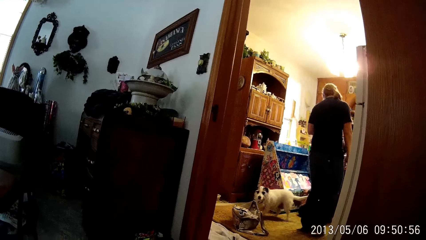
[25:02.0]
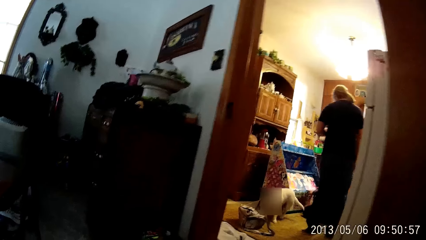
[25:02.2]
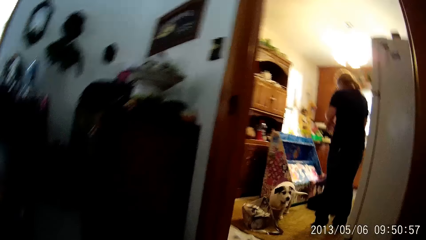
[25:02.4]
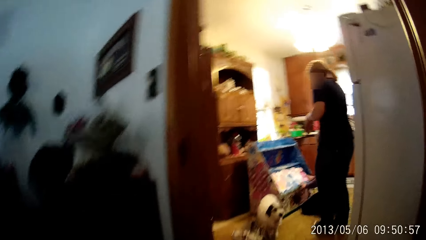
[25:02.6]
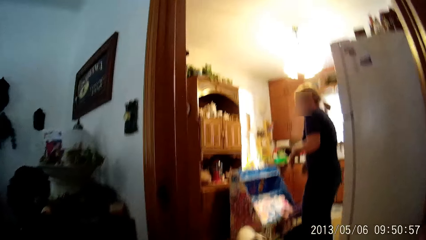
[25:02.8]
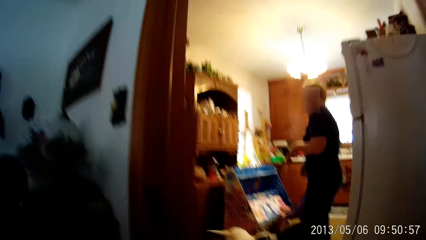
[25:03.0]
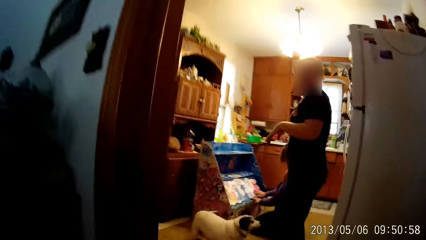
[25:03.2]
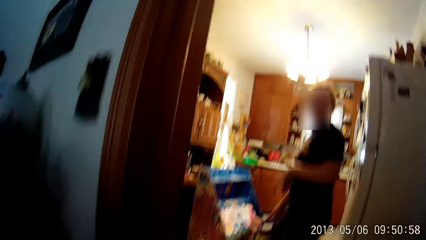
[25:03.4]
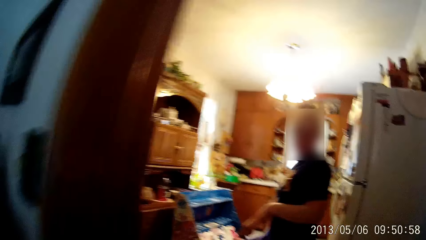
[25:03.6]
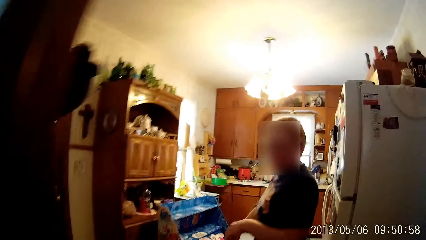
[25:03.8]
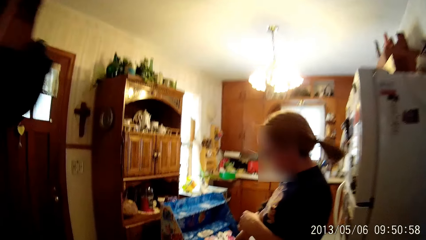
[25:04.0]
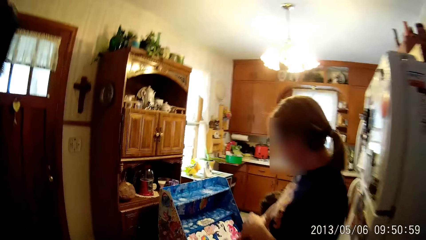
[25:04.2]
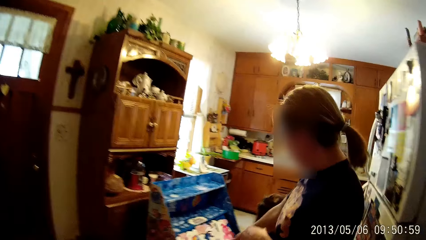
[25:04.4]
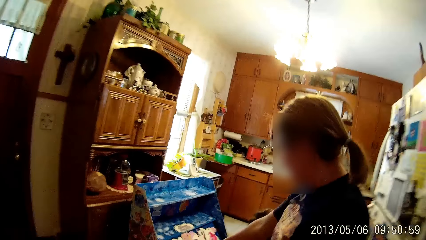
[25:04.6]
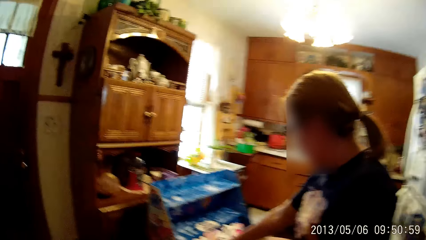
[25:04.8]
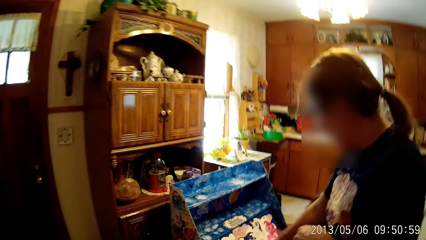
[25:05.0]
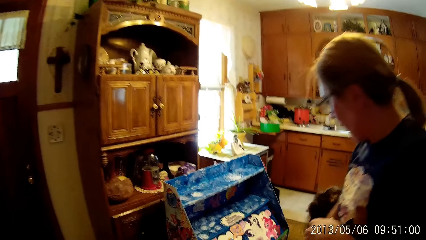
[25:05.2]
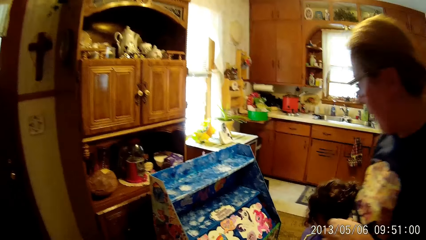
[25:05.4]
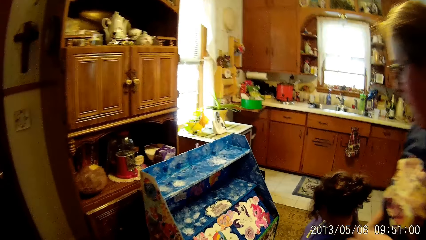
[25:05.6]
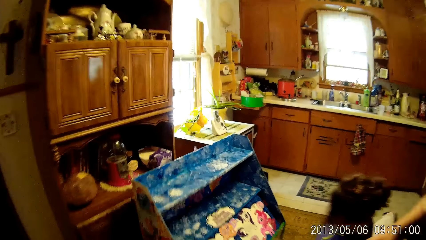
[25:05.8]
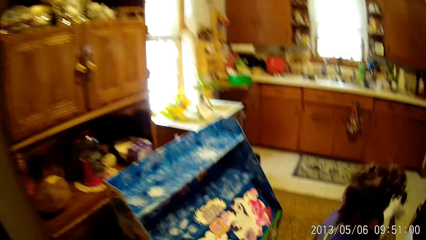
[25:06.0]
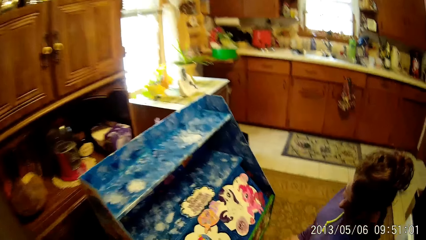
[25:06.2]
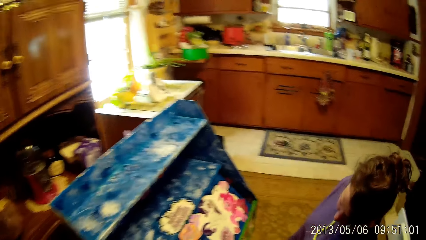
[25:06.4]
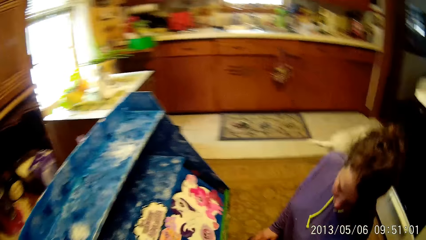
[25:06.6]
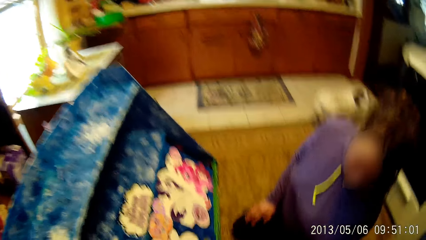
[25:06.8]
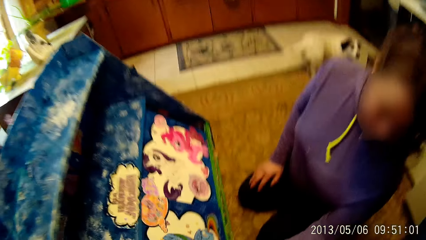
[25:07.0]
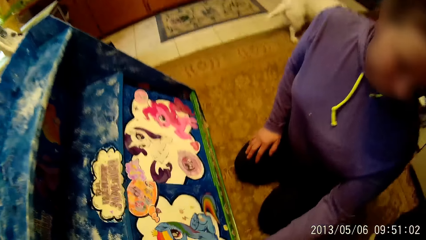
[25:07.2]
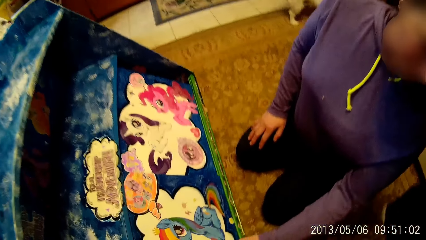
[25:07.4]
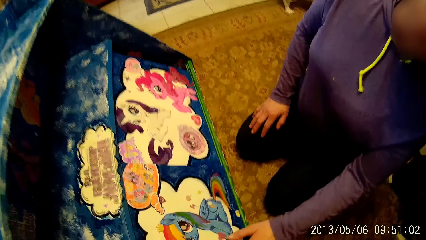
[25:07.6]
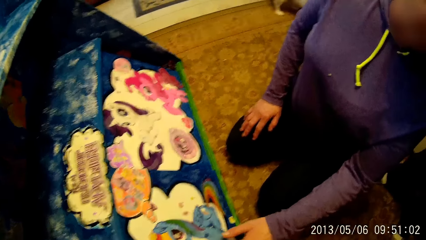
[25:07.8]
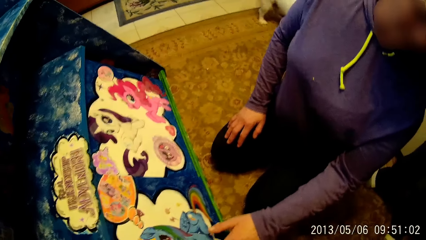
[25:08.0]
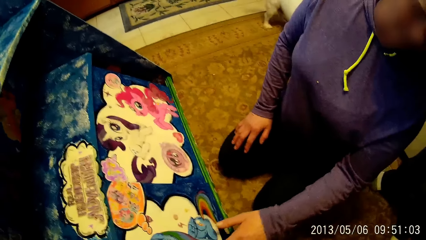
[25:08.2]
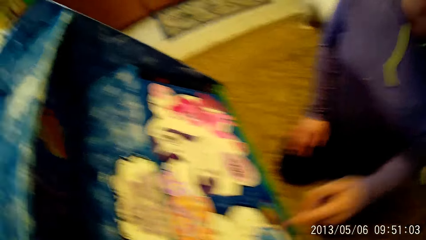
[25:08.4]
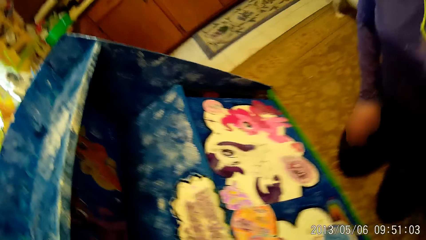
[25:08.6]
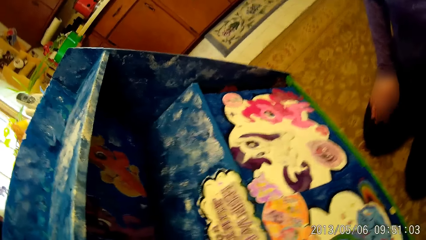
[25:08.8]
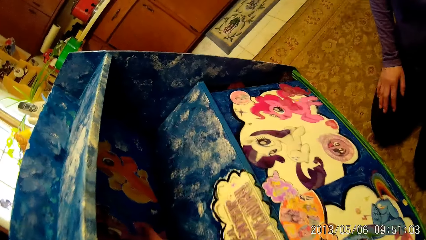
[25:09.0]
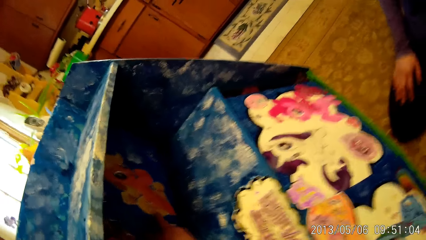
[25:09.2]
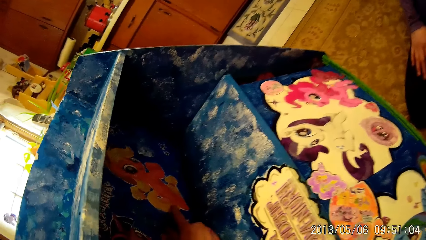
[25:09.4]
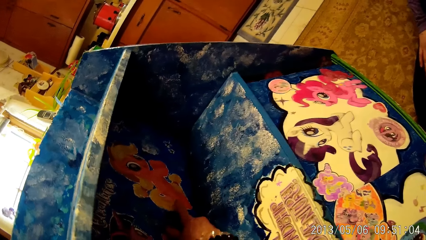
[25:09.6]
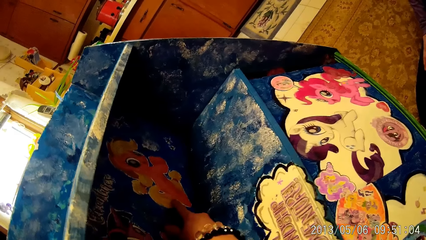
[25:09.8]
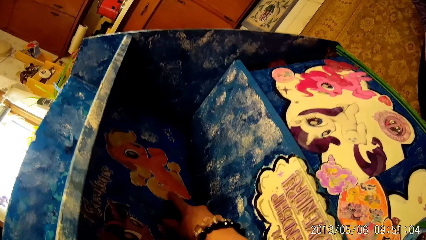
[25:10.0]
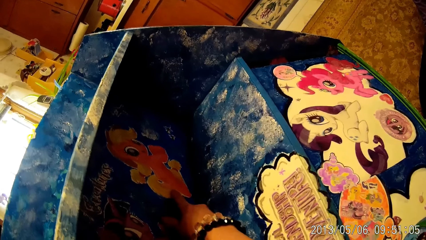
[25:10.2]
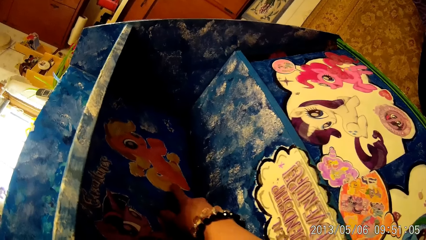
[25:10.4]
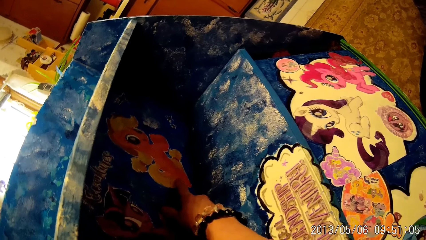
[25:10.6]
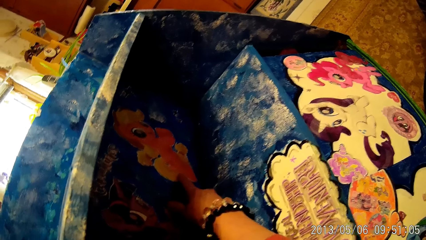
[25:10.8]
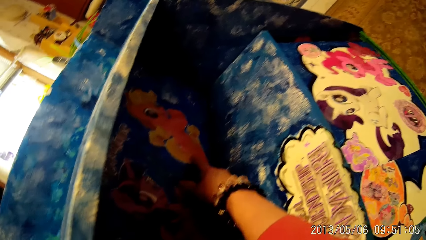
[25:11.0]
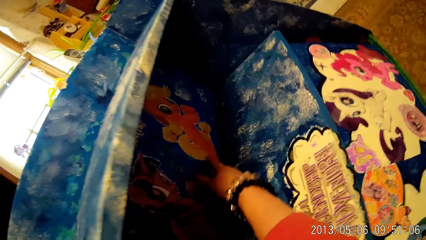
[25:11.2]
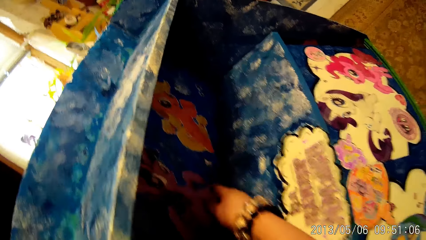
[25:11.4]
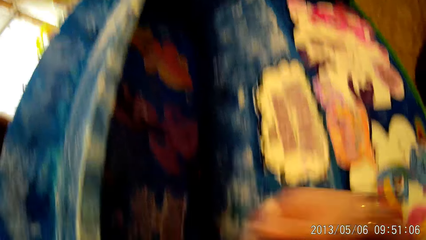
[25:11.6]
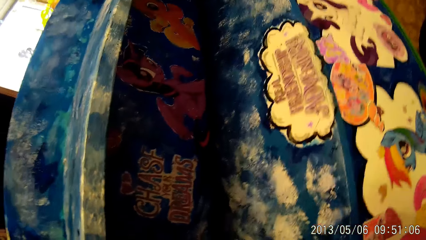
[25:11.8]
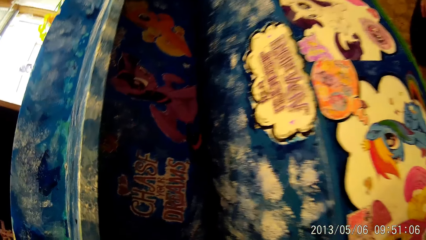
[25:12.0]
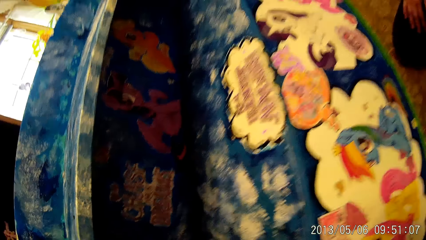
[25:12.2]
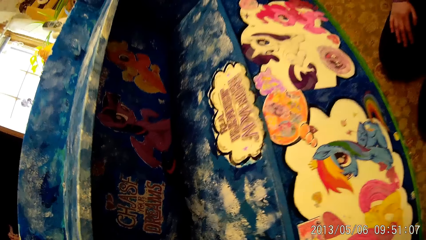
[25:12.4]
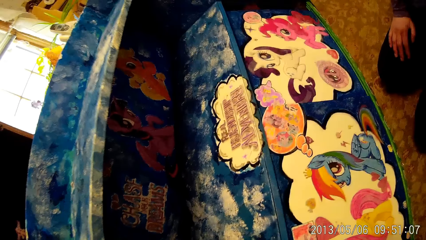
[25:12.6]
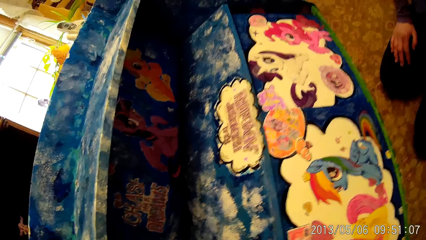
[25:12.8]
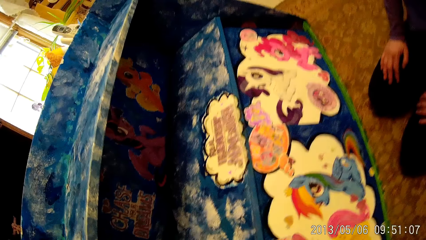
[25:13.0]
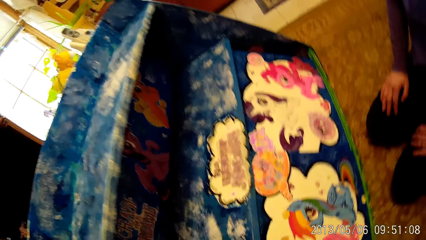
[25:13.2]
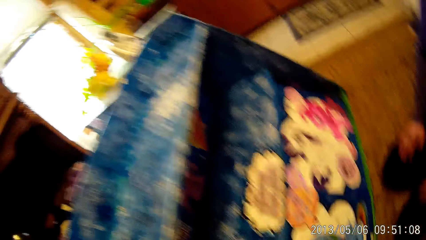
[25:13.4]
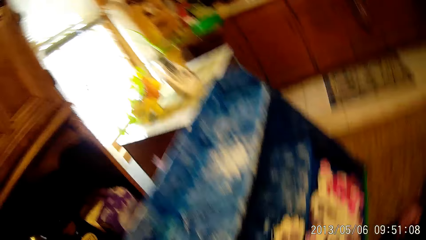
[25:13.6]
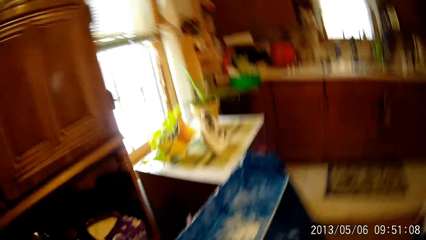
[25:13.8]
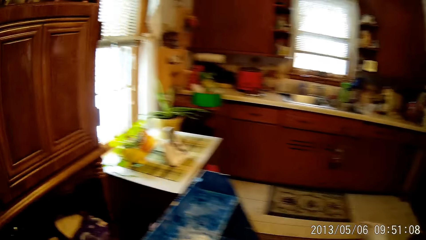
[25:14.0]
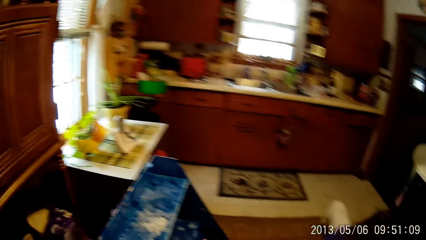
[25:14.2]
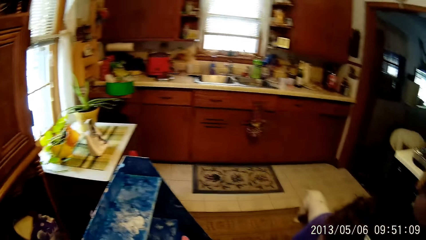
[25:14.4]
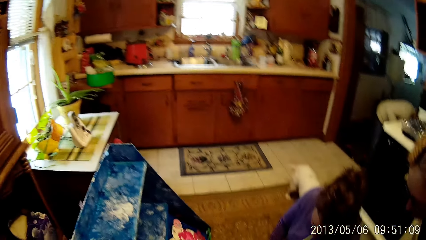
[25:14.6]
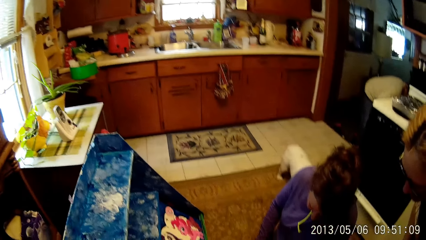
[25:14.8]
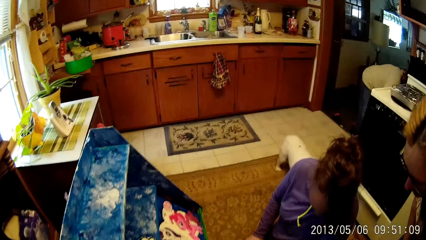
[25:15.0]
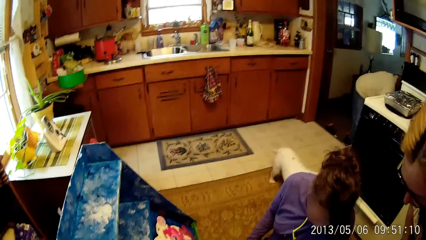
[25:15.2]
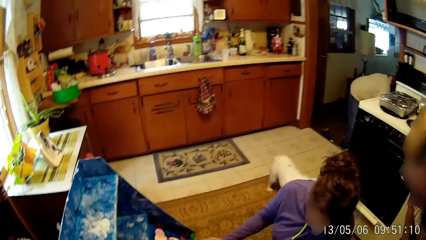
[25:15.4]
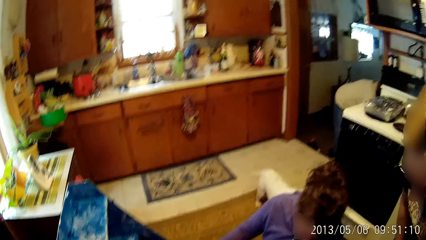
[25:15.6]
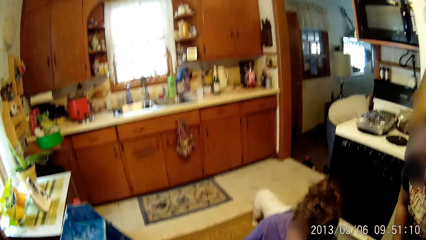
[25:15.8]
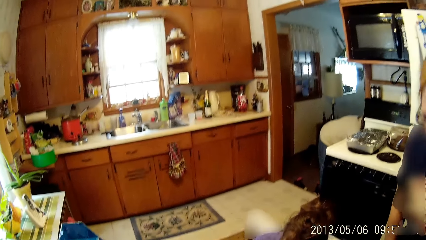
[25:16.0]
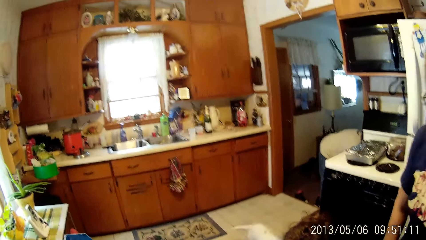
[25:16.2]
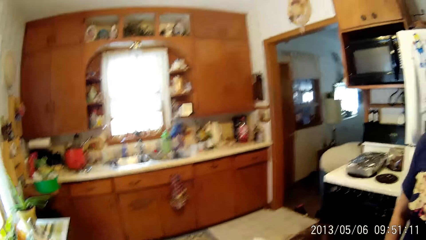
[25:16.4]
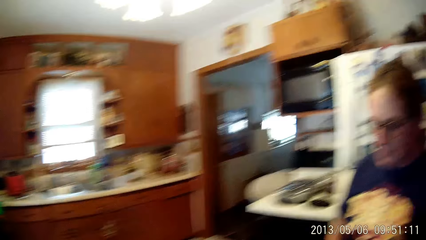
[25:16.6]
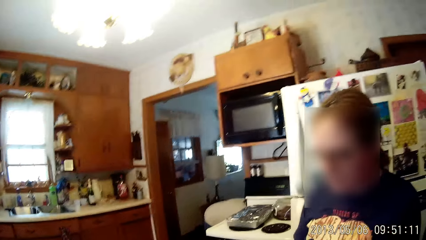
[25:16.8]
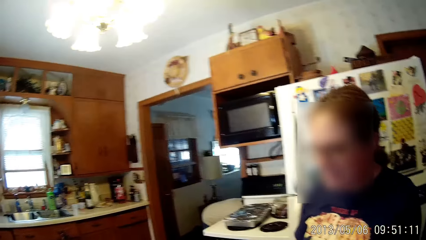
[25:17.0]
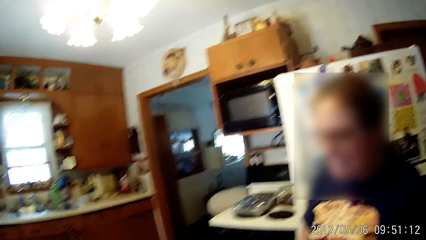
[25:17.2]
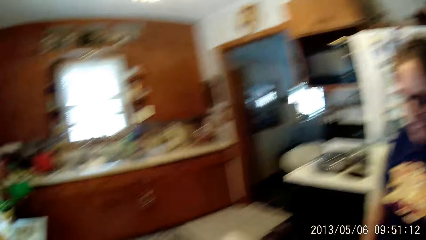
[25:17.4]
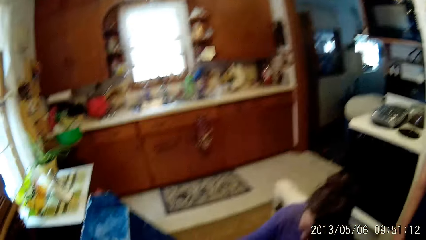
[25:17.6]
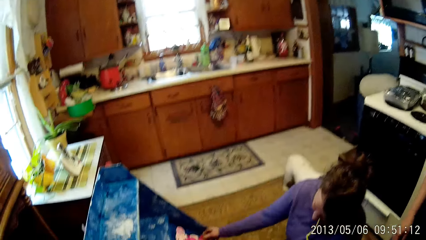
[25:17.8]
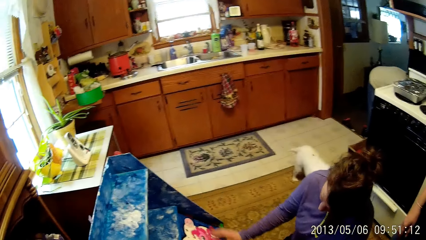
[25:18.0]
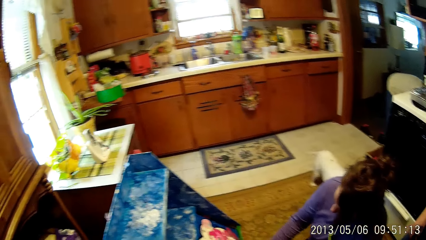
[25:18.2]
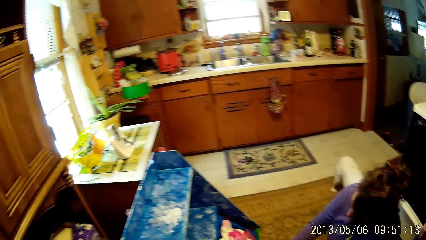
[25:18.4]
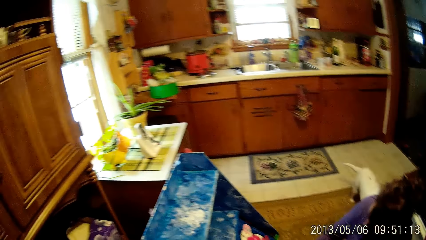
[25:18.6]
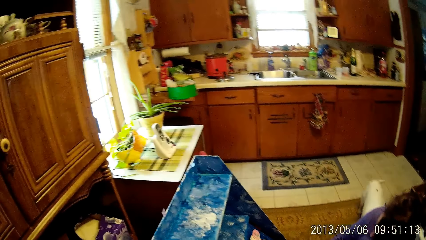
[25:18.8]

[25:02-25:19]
The camera wearer enters the kitchen from the sitting room. She walks around the house and looks around the house. She touches the baby shelf with her right hand. She points at the cabinet and looks at the cabinet. She looks around the house. A woman touches the baby shelf with her right hand.
